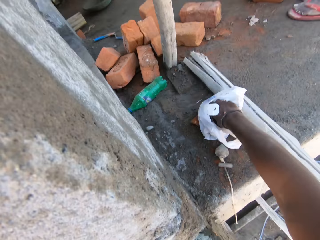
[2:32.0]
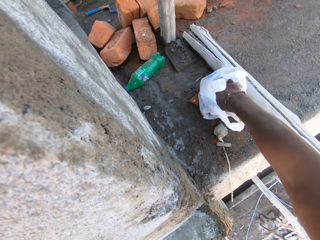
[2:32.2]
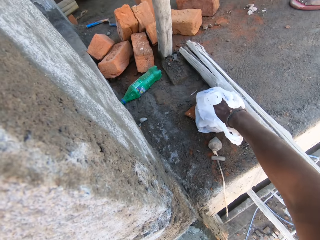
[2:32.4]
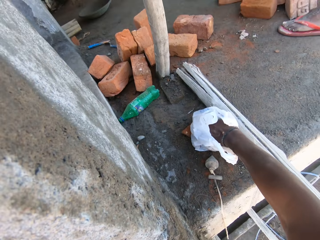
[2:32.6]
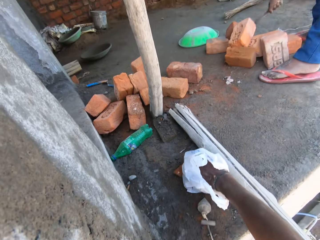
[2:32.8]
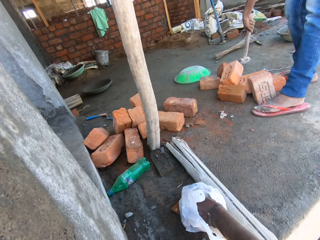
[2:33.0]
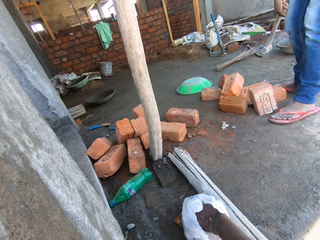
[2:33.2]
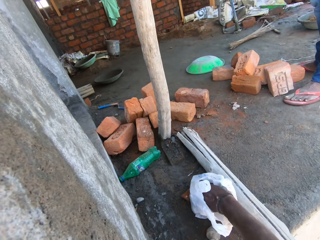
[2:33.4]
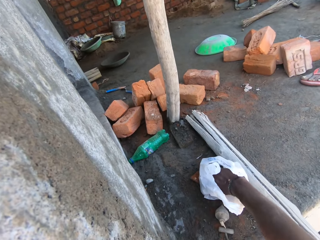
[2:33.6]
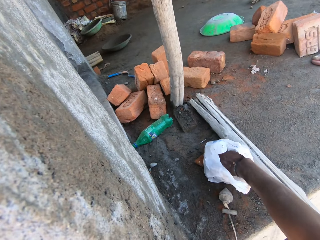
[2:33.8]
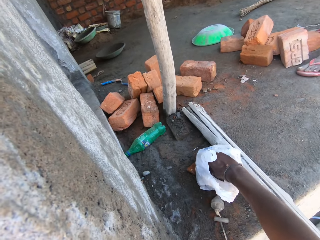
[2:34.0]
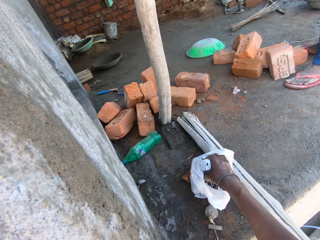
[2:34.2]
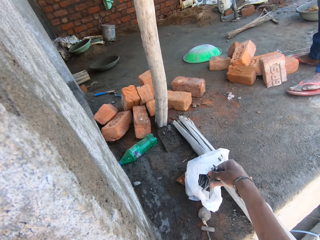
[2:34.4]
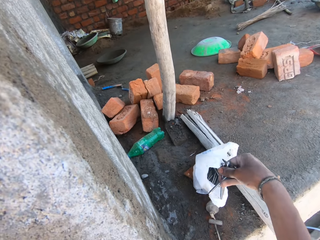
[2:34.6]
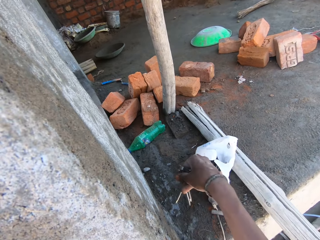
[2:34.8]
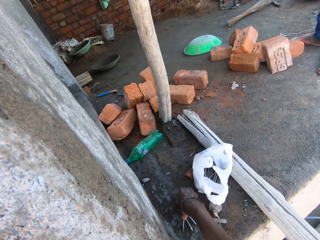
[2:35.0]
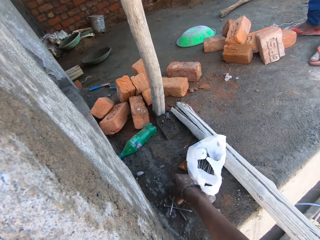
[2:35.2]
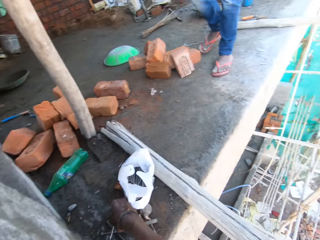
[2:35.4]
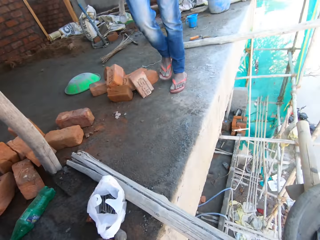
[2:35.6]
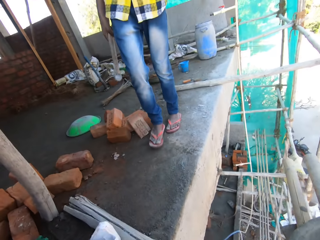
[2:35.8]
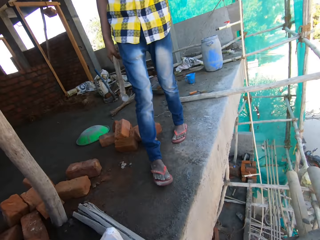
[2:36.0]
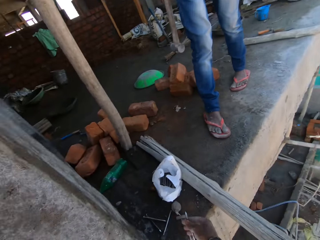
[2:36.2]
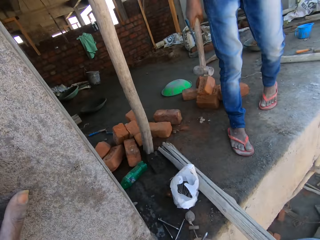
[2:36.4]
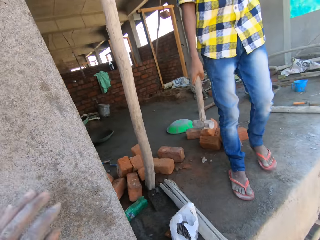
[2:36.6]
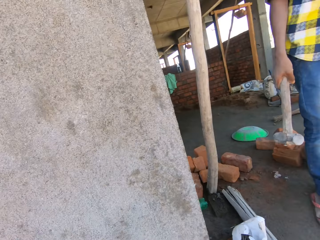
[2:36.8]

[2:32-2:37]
A man picks up a hammer from the floor with his right hand. The camera wearer takes the nails from the polythene bag. He drops the nails on the floor with his right hand. He holds a nail with his right hand.

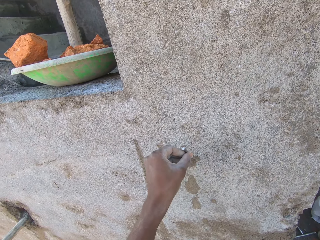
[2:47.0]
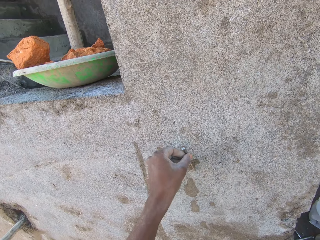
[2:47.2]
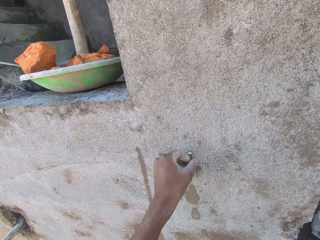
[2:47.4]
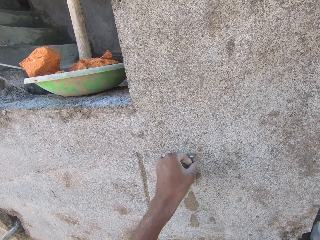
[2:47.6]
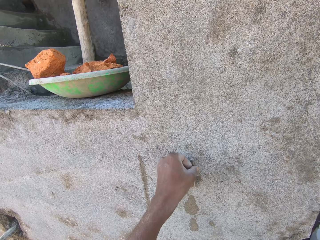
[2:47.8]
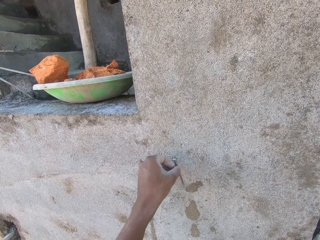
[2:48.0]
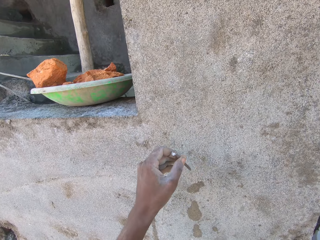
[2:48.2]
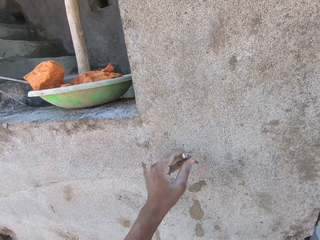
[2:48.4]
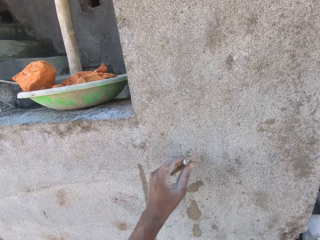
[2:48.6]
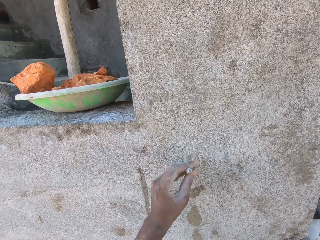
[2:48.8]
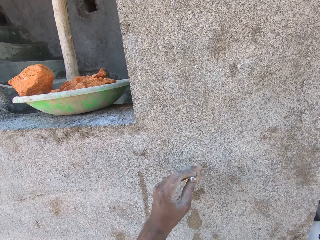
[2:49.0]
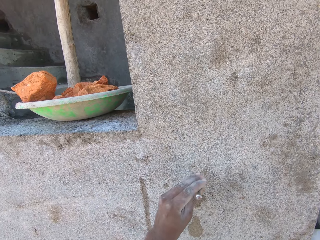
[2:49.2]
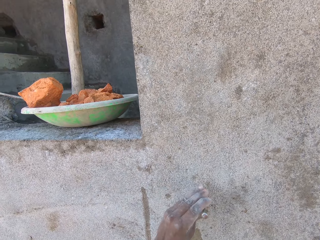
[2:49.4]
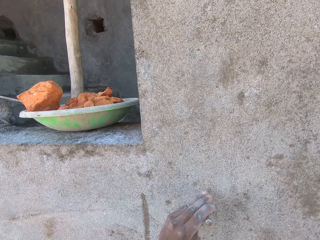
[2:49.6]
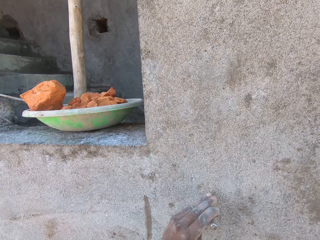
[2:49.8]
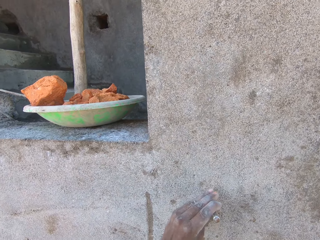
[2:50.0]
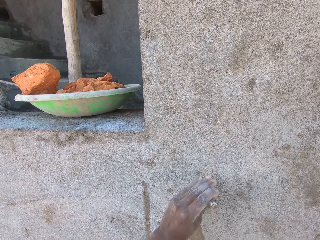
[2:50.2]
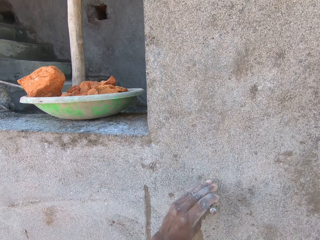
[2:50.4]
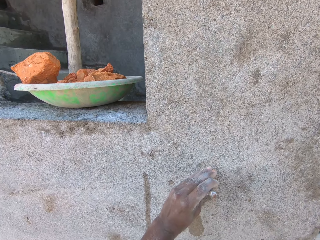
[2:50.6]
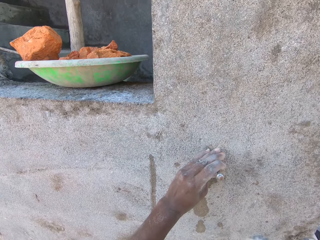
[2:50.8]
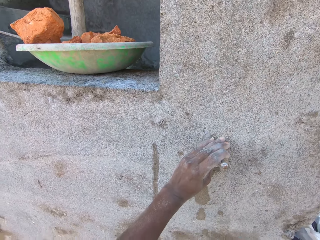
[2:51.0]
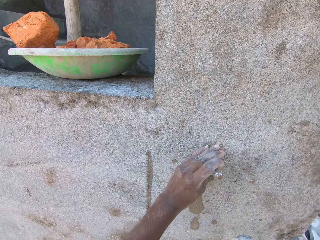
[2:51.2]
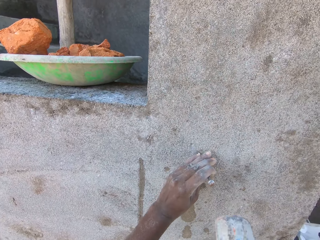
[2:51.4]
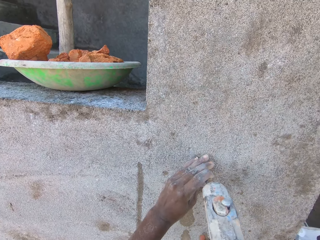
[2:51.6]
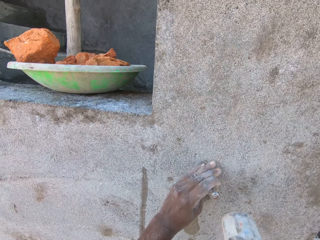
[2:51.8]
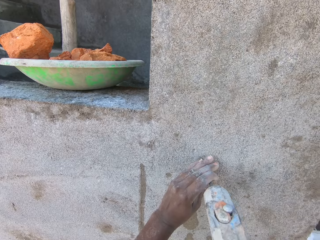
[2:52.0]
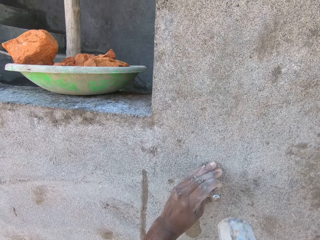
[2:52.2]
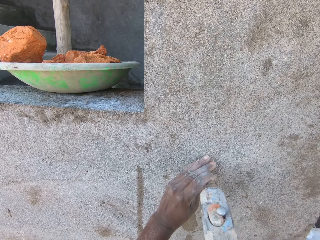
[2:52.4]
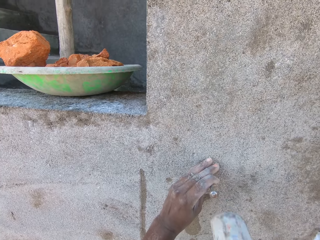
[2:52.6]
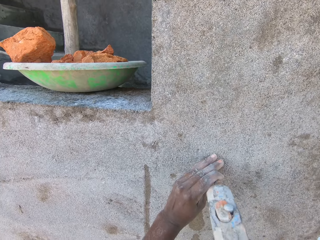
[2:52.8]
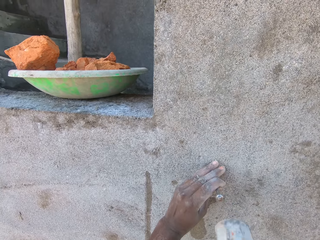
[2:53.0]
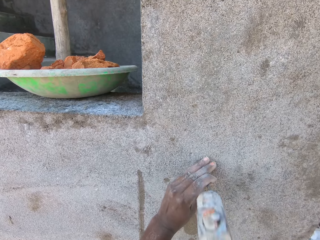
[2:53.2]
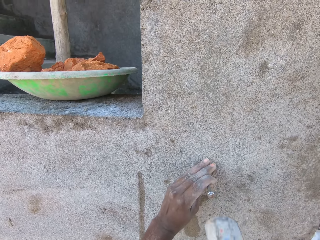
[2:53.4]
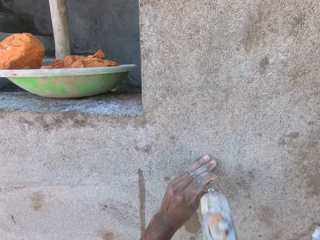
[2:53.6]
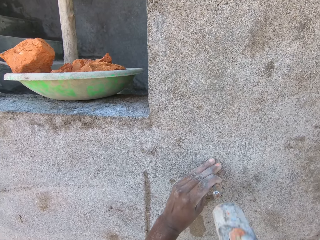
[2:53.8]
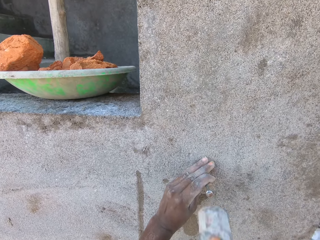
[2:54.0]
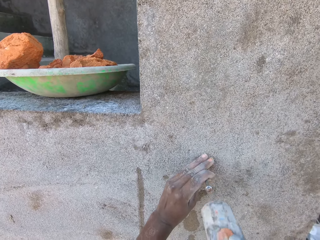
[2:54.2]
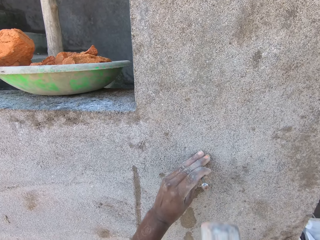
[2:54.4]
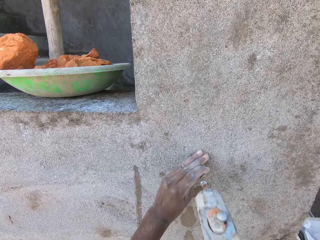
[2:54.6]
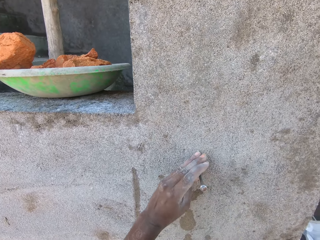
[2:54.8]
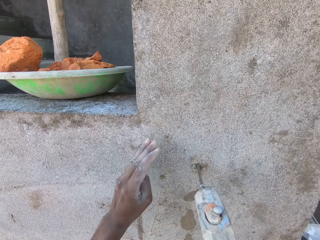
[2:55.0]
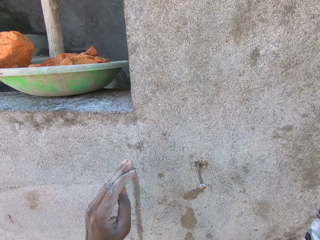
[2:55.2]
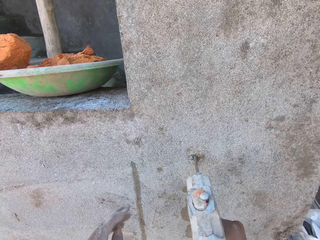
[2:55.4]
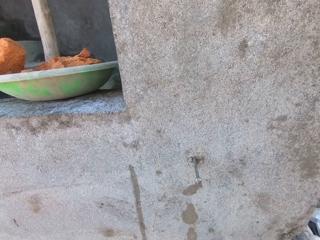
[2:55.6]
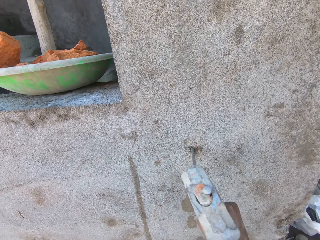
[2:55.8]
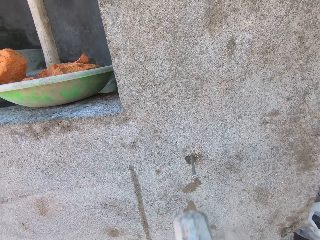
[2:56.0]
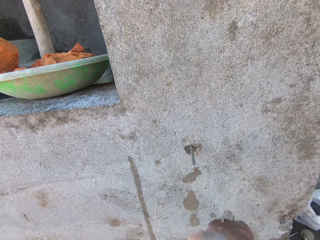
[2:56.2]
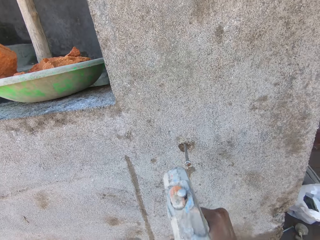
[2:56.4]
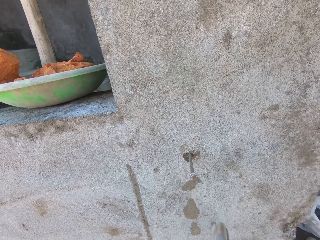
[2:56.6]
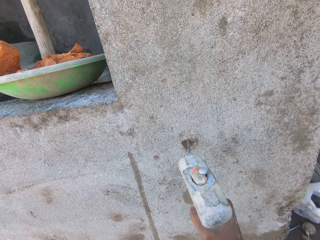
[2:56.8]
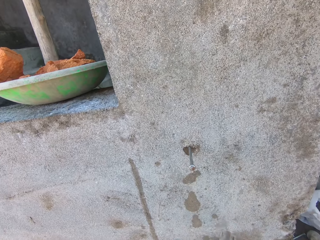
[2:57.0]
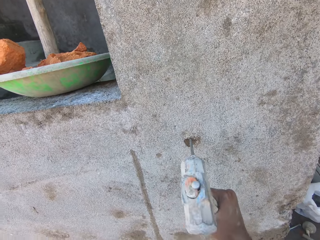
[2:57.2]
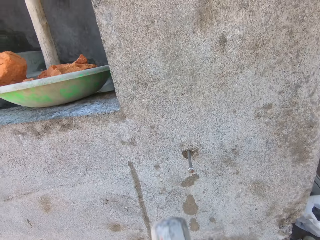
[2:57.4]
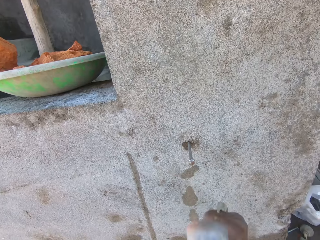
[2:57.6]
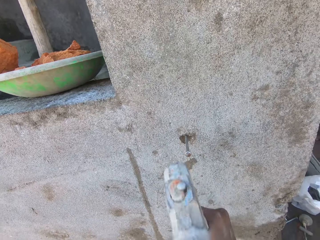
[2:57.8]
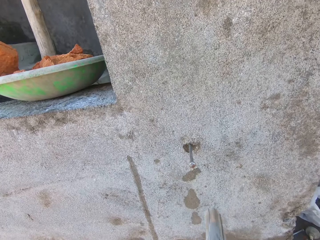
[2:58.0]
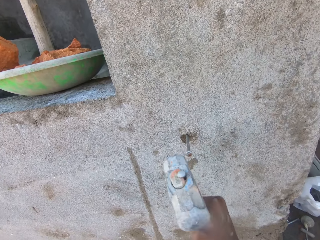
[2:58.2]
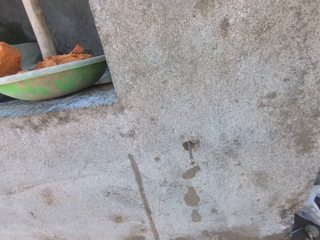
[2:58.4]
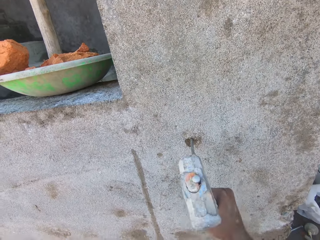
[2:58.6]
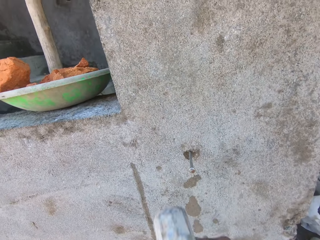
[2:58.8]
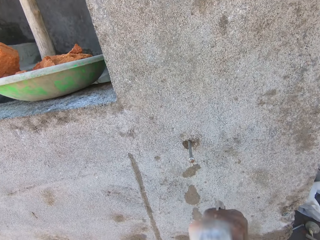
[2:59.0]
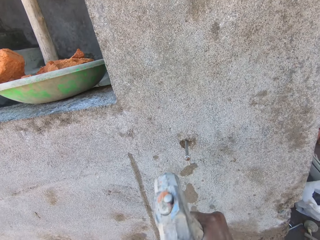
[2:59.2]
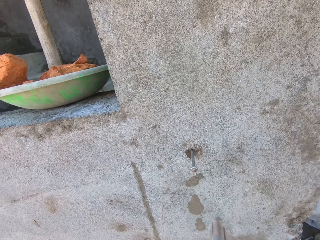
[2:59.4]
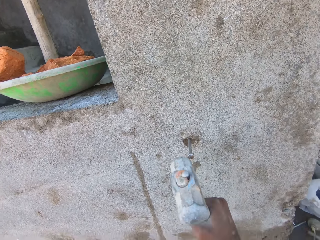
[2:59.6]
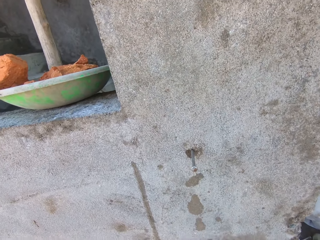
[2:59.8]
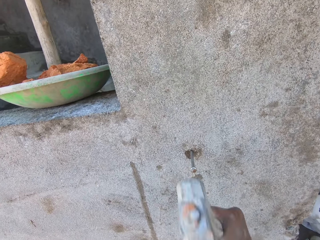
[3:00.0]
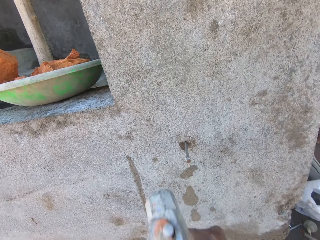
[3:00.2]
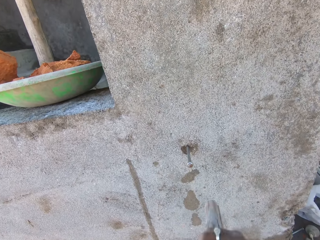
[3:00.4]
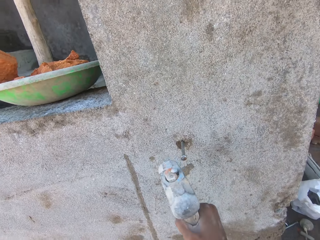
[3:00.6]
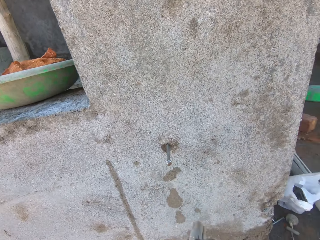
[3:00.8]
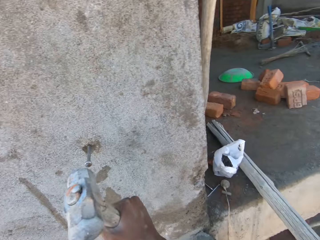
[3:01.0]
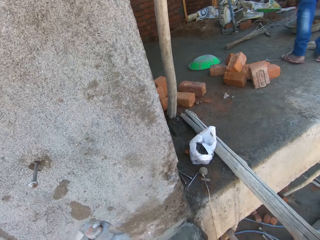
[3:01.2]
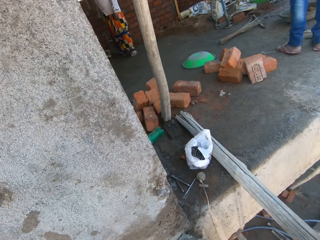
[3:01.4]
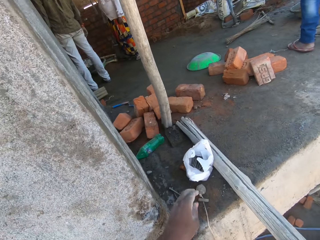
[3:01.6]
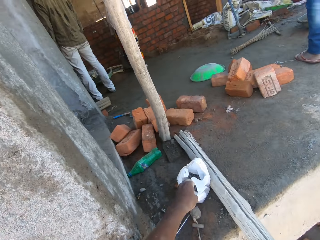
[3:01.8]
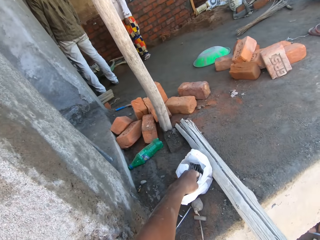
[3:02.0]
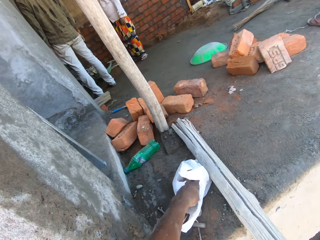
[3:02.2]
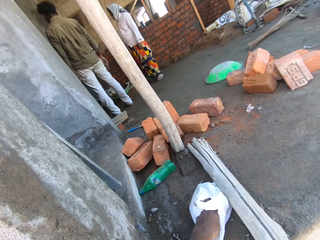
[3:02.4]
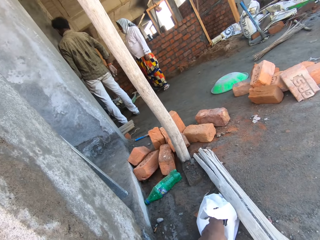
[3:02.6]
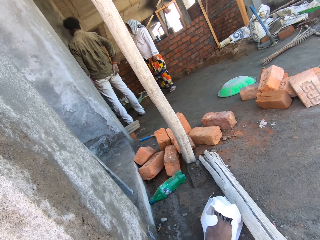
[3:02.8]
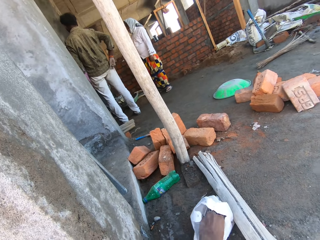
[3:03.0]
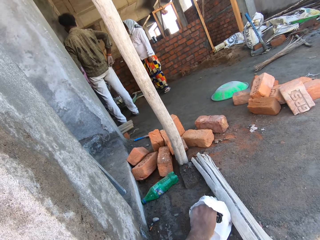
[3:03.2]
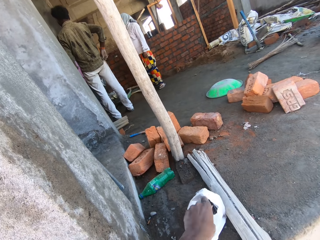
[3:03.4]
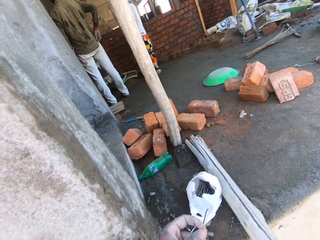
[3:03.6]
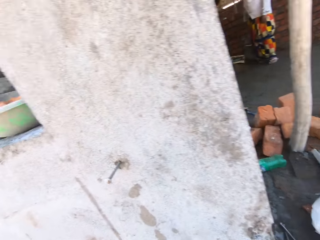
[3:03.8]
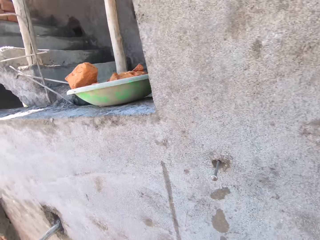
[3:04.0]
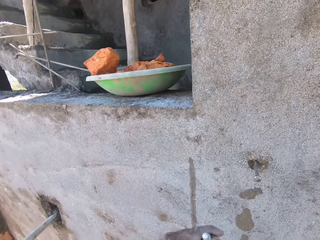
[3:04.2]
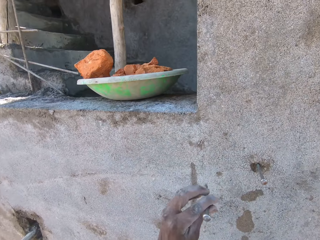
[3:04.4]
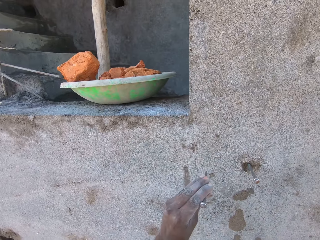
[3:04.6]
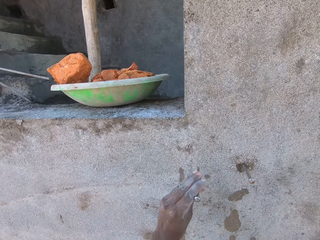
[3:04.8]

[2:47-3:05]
The camera wearer places the nail on the concrete wall with his left hand. He hits the nail in his left hand in the concrete wall with the hammer in his right hand. He hits the nail in the concrete wall with the hammer in his right hand. He picks up a nail from the polybag on the floor with his left hand.
